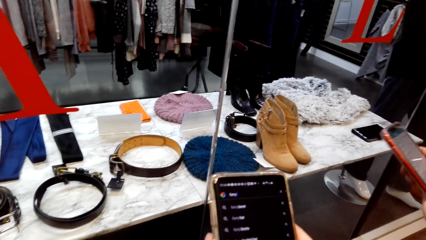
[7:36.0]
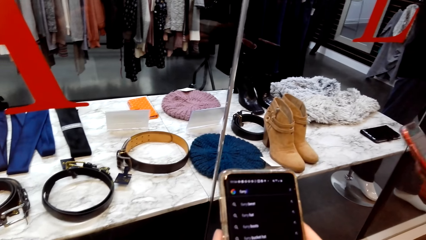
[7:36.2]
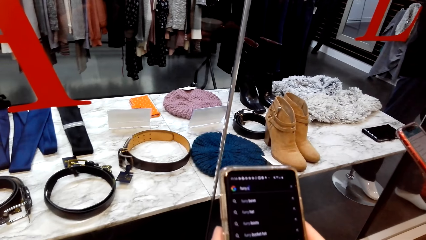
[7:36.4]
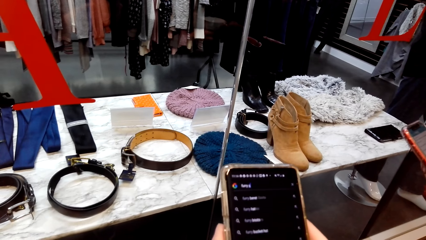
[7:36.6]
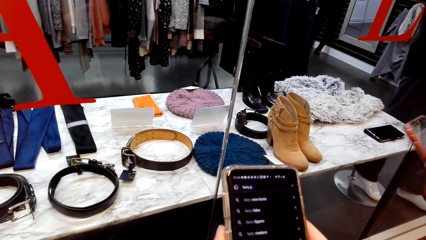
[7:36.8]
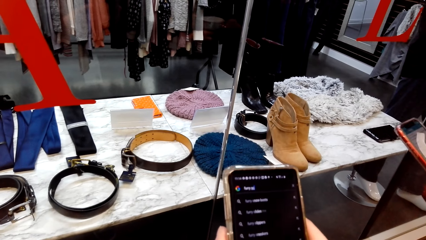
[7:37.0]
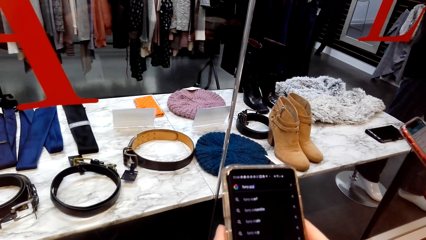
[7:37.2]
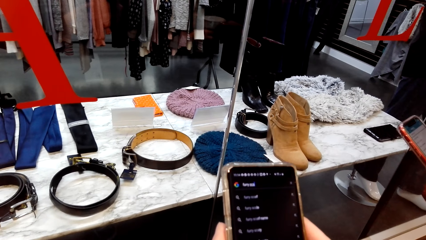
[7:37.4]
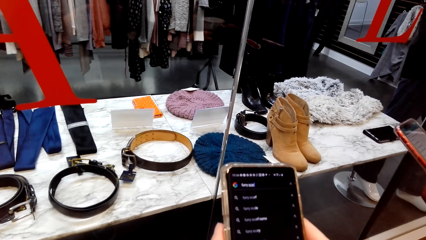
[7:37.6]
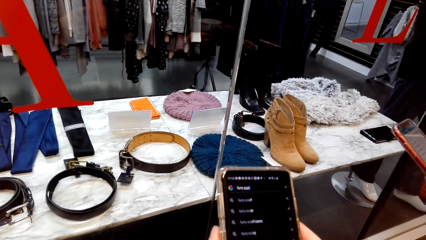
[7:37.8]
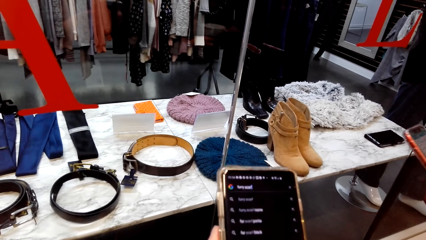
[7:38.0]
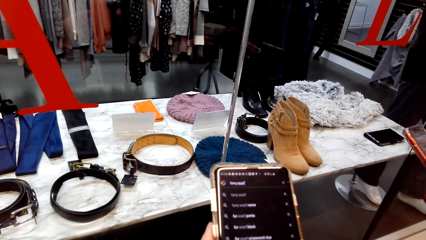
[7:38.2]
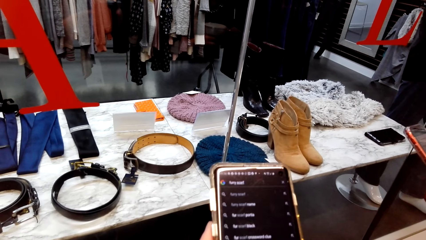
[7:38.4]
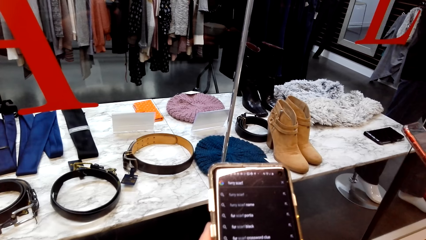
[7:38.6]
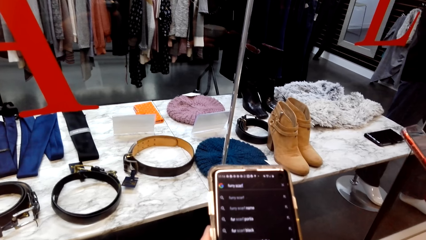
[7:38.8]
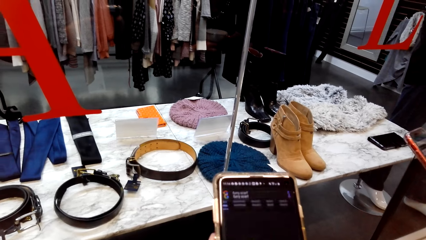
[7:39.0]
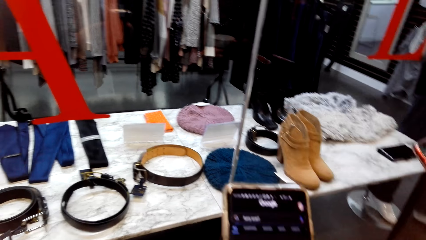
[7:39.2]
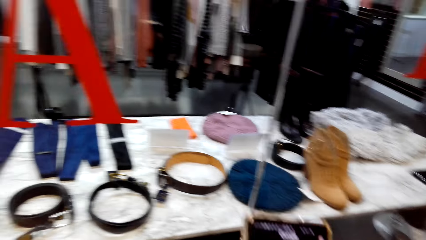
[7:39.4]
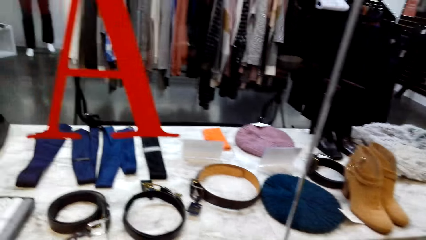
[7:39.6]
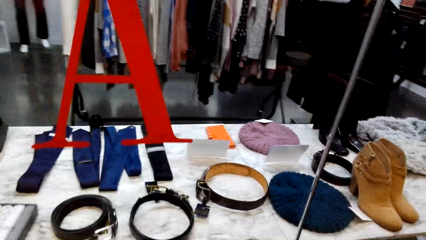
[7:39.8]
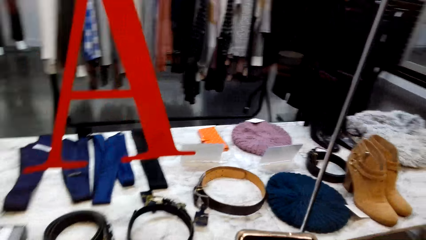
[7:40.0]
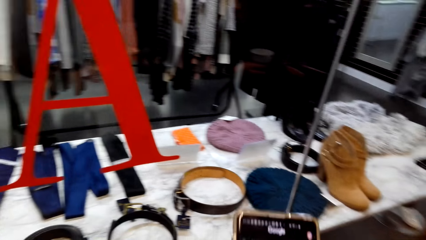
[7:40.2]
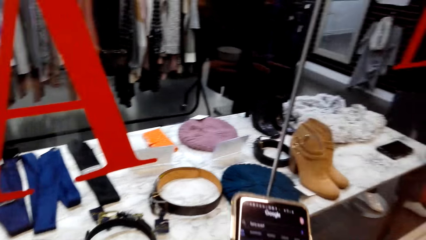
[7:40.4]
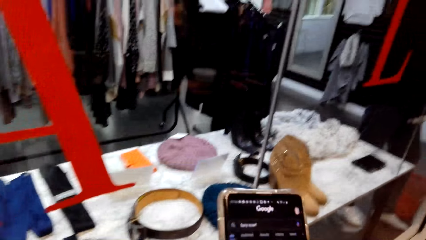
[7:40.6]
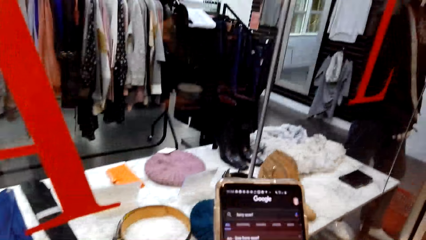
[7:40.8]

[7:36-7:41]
The camera wearer uses the phone.

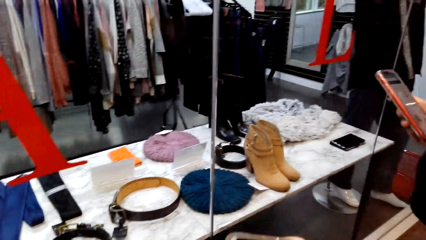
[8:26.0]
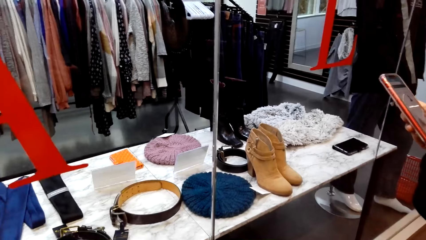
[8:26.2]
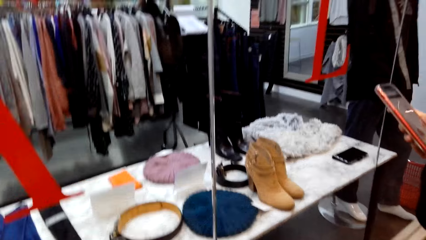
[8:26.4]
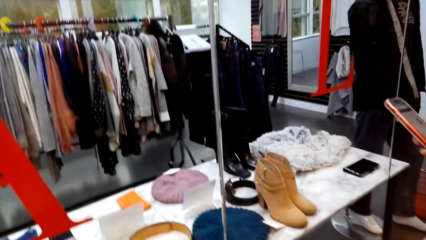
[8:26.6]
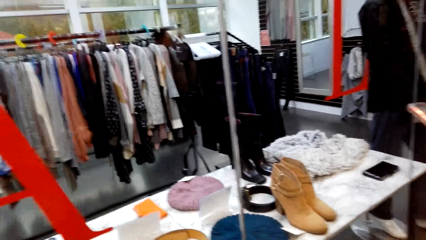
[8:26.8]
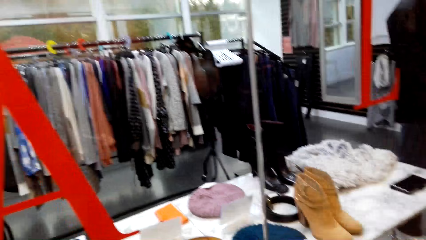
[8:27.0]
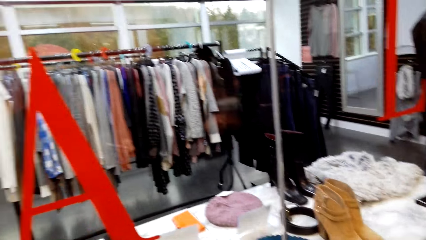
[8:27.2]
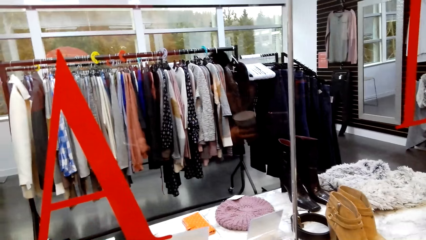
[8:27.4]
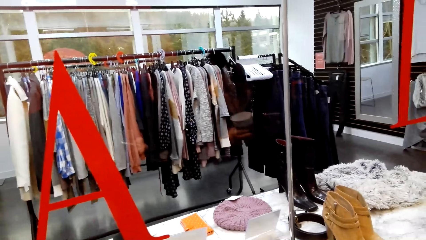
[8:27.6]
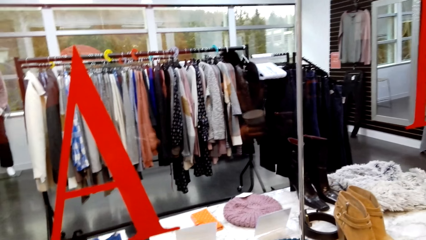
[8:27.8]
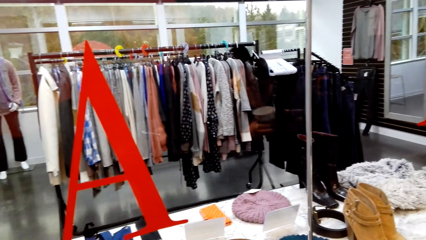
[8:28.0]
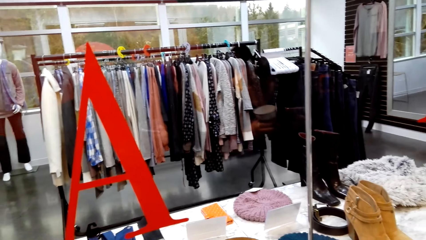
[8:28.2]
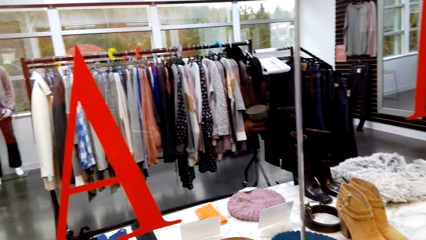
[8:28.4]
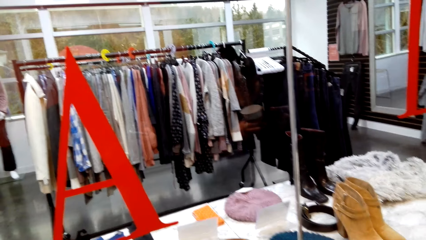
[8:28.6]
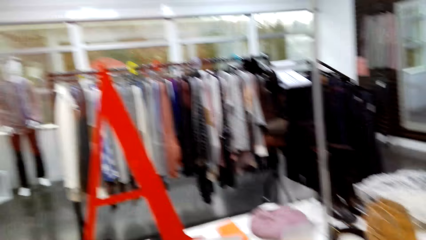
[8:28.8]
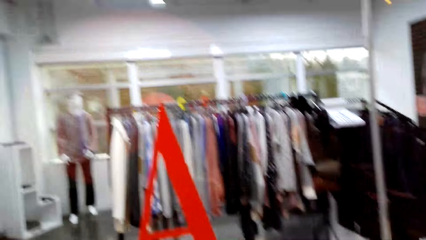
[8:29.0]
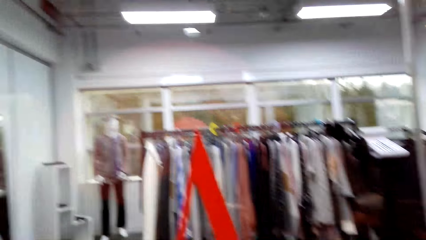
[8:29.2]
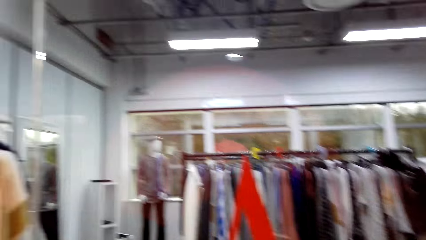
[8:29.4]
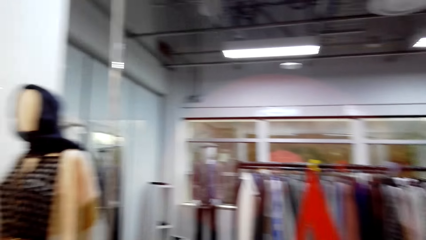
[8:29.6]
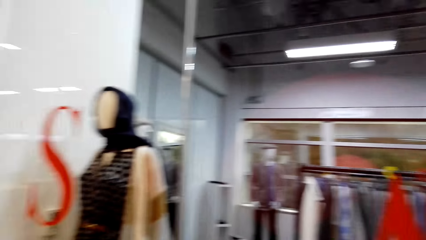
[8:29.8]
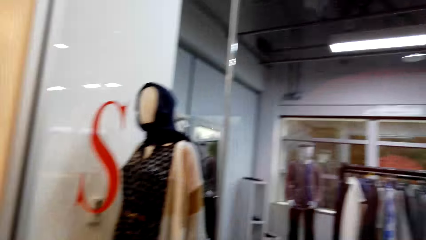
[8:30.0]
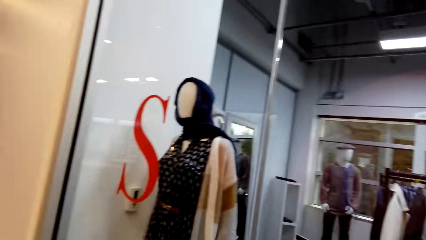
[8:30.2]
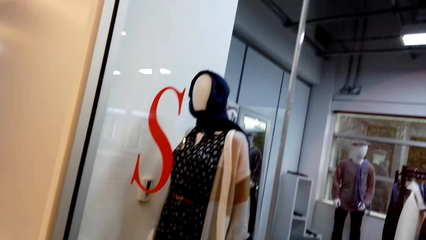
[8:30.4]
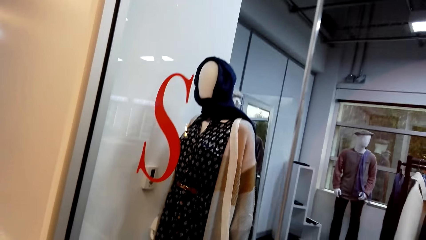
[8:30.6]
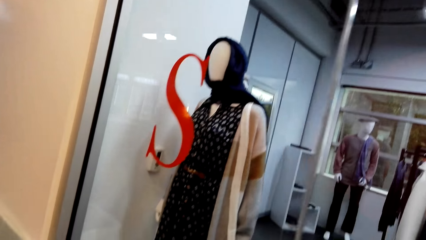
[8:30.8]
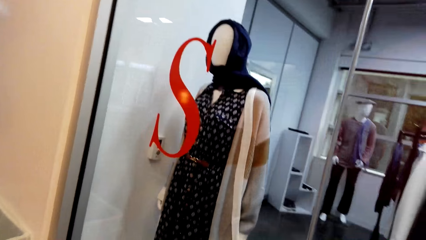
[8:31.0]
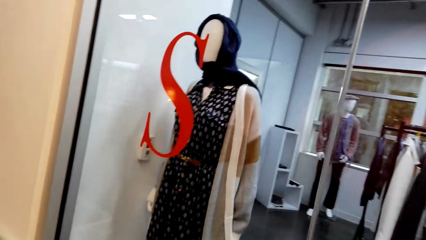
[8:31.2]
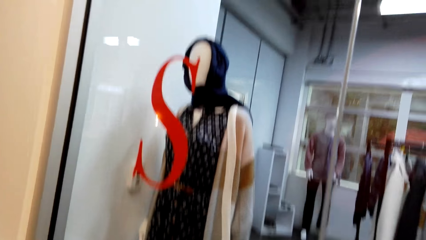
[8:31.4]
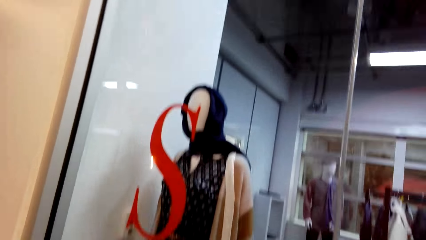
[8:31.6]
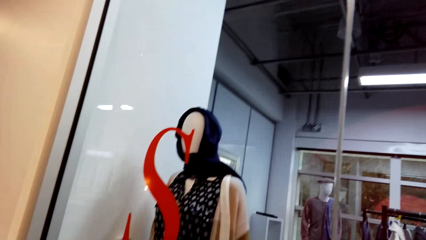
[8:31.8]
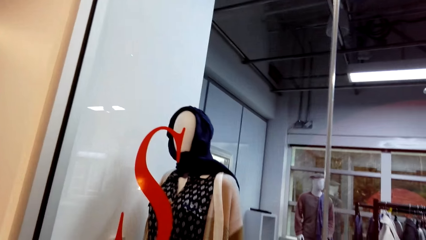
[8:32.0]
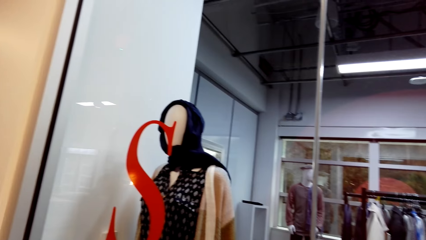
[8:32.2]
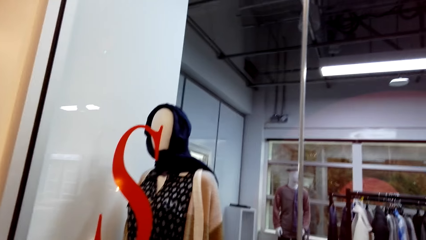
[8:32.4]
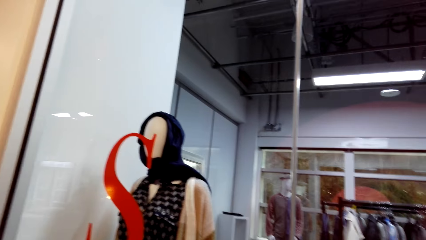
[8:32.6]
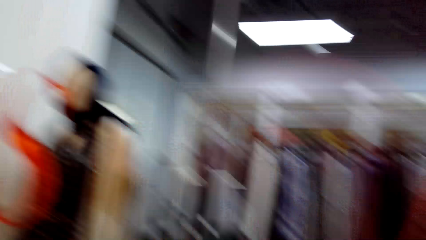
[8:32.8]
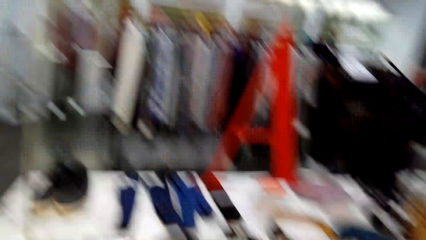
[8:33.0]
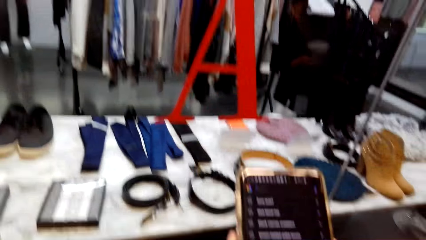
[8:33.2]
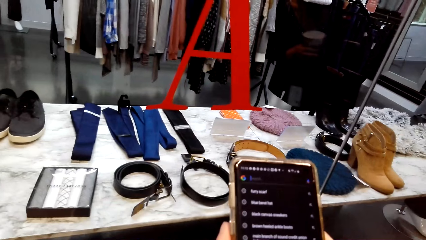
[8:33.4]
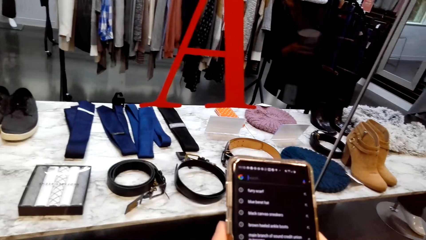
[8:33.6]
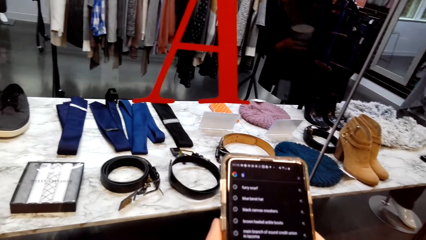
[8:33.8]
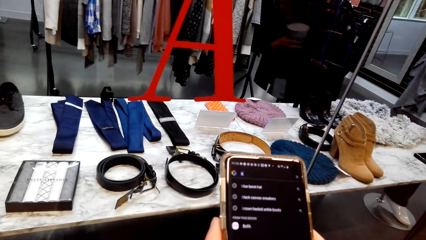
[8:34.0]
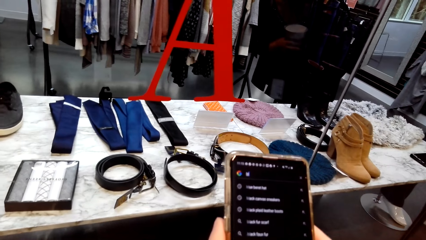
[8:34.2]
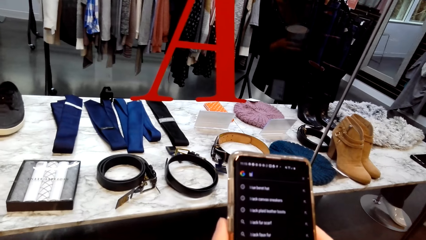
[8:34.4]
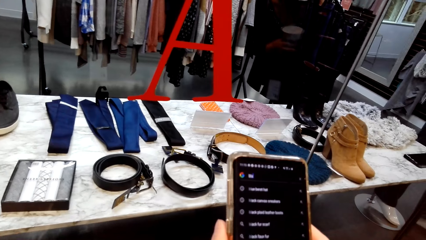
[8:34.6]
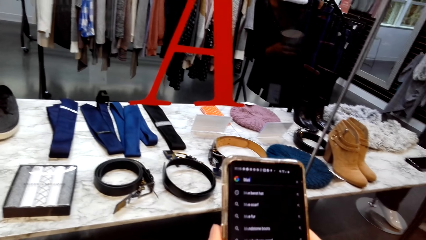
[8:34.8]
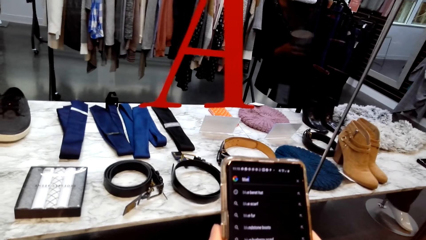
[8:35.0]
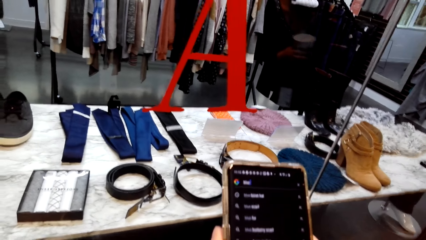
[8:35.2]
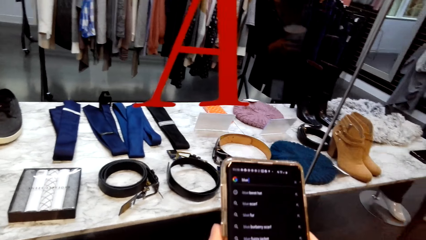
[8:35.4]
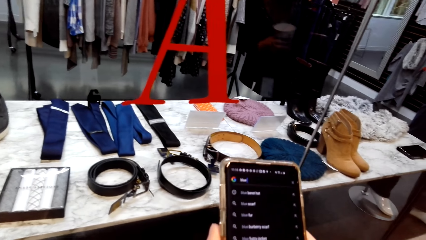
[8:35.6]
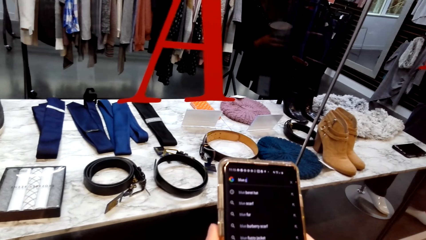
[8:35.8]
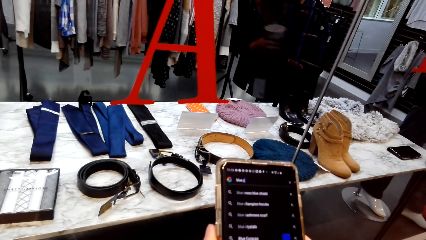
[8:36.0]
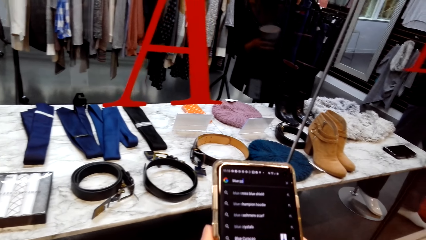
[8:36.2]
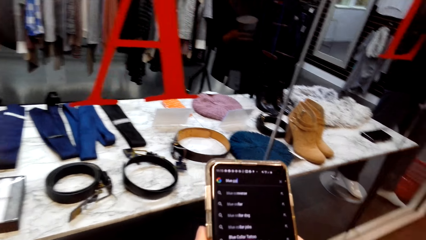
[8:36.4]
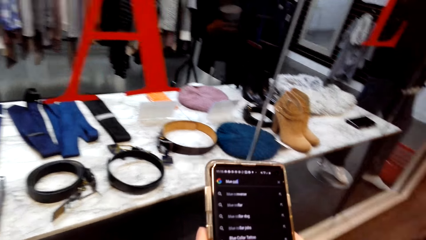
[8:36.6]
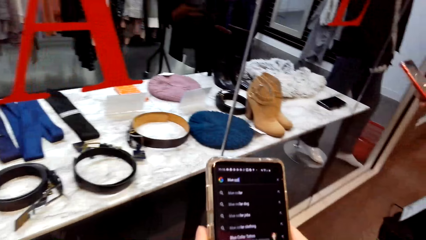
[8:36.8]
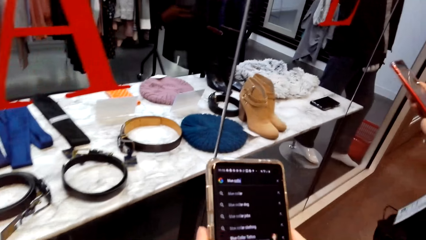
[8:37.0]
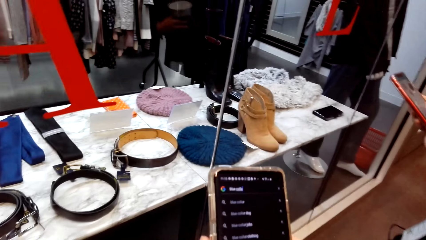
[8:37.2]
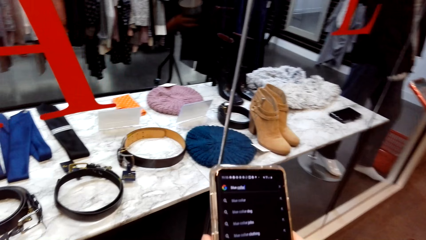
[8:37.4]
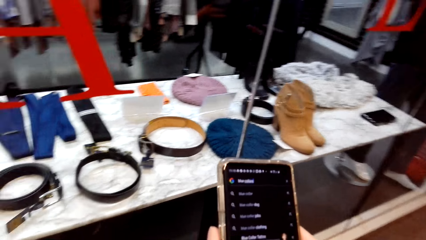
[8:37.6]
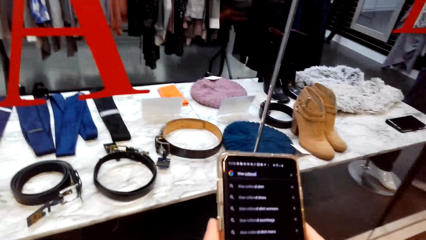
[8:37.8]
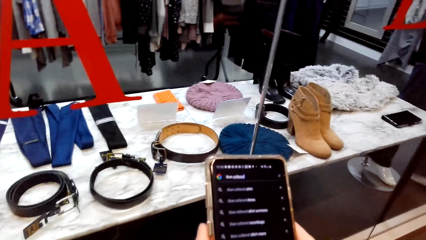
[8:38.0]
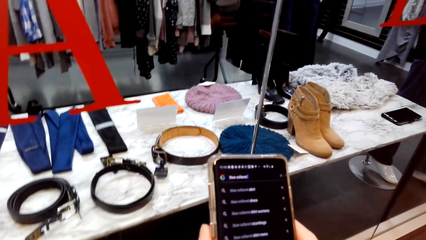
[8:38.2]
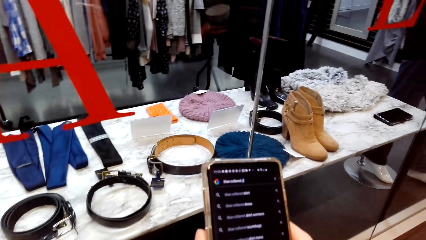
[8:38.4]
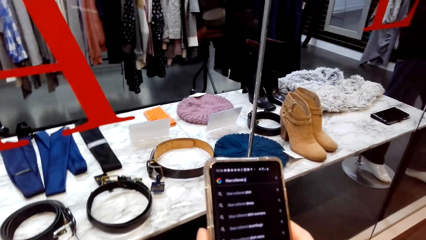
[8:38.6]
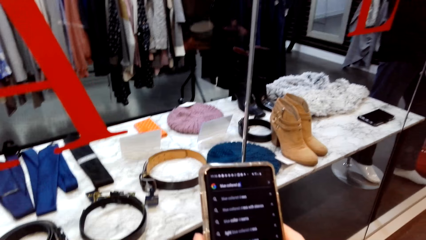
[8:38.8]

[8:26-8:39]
The camera wearer looks around the store. They use the phone.
